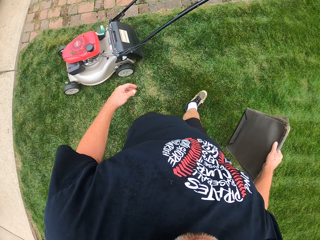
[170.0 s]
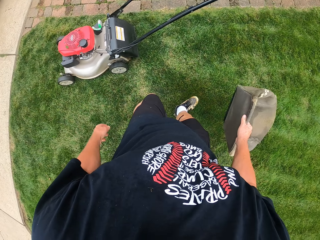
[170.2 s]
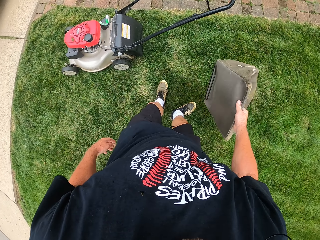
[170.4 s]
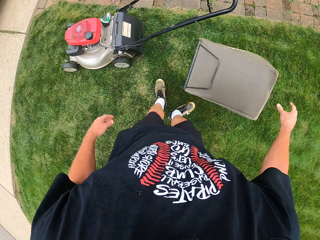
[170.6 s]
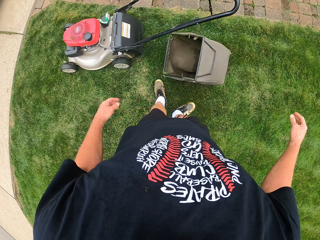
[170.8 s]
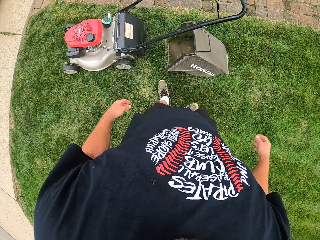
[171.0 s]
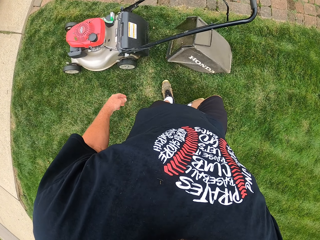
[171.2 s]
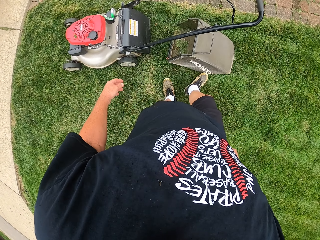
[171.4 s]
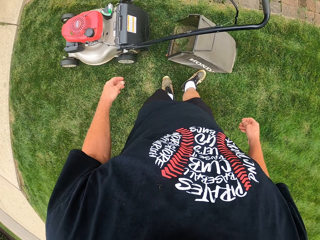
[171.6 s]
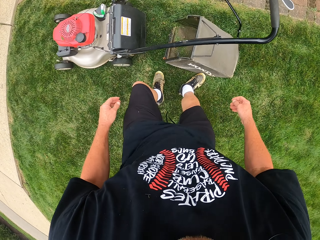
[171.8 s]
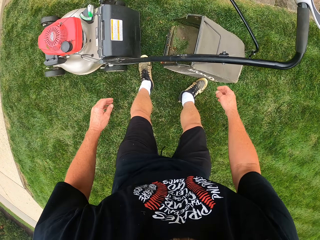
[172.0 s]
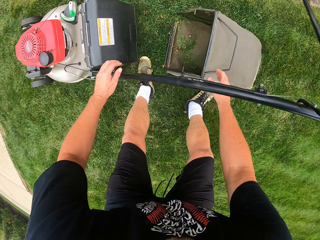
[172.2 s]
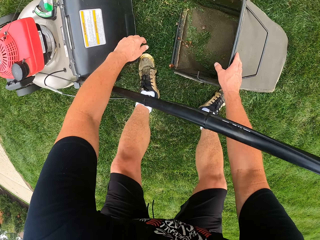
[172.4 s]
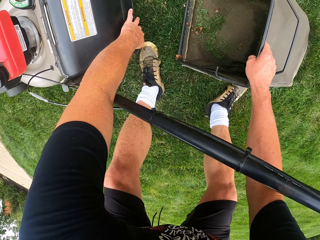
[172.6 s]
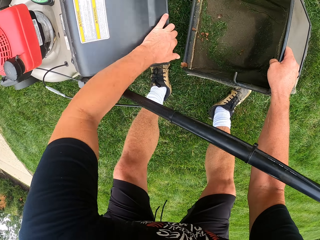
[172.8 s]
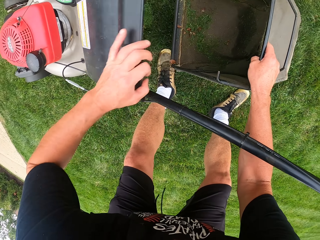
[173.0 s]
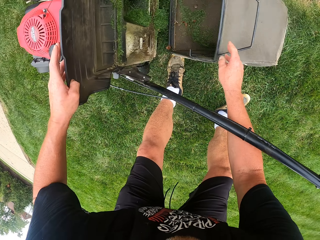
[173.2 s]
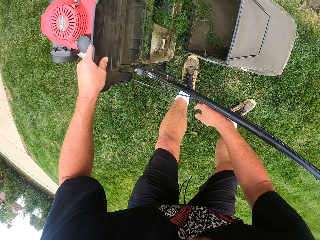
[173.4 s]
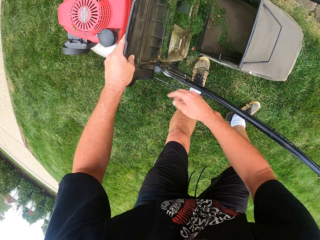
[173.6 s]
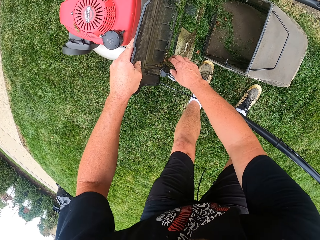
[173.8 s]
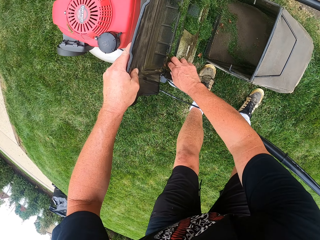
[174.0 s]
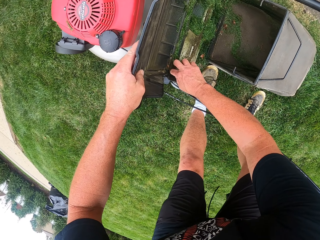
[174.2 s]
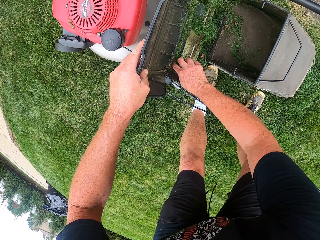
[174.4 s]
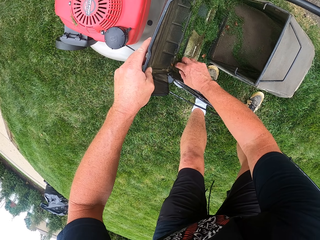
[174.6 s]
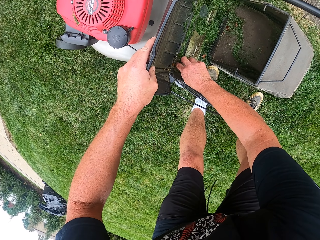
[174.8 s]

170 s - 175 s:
The camera wearer places the grass container or catcher bag on the ground. They throw the catcher bag on the grass. They fix the grass container on the lawn mower.

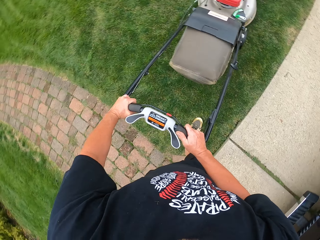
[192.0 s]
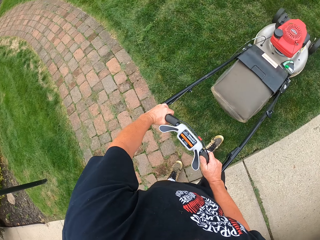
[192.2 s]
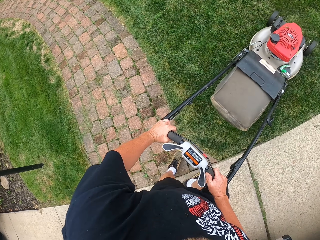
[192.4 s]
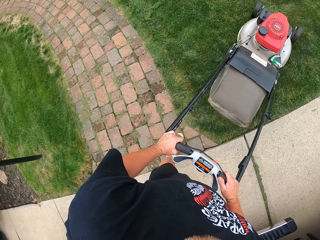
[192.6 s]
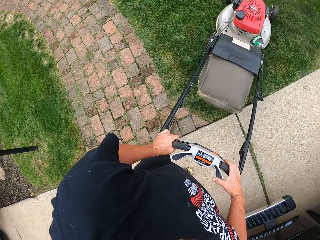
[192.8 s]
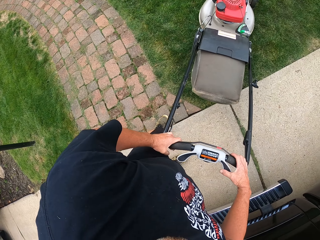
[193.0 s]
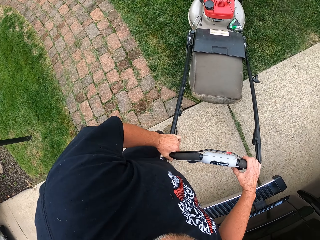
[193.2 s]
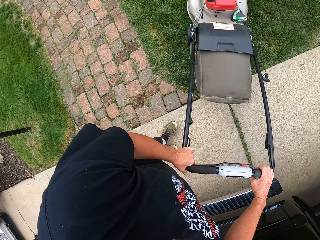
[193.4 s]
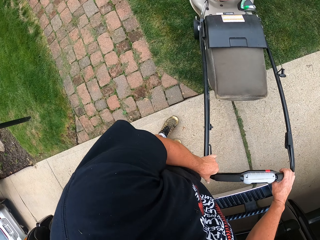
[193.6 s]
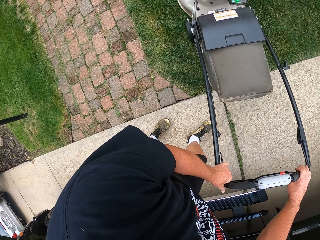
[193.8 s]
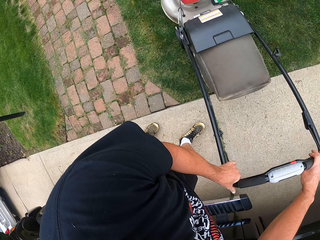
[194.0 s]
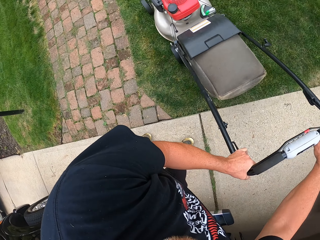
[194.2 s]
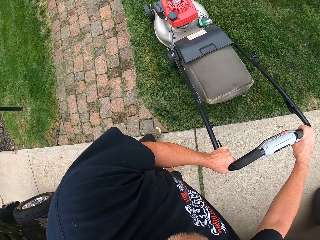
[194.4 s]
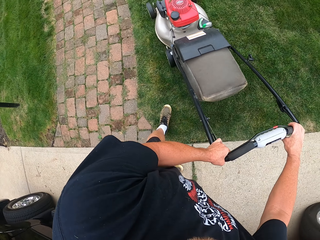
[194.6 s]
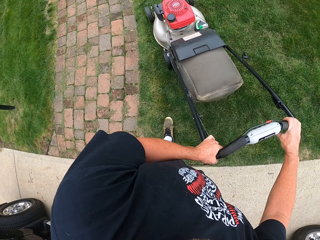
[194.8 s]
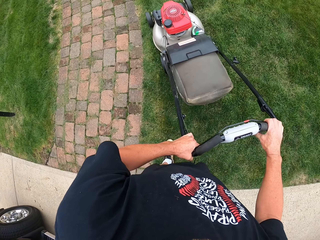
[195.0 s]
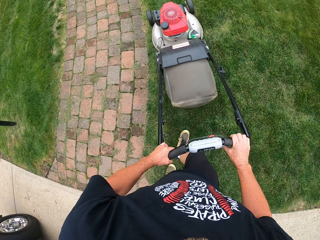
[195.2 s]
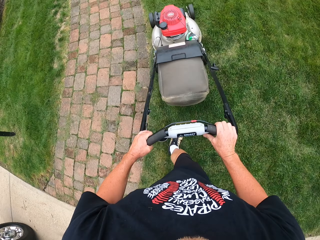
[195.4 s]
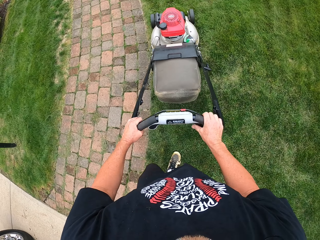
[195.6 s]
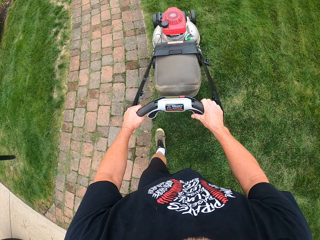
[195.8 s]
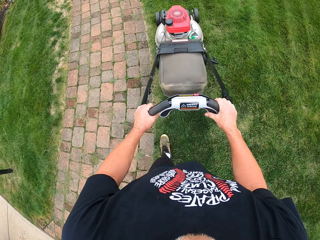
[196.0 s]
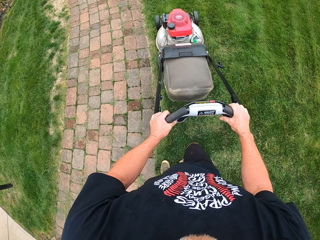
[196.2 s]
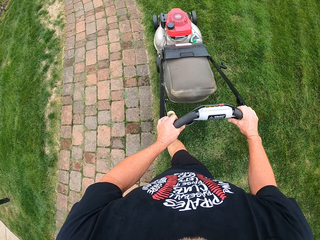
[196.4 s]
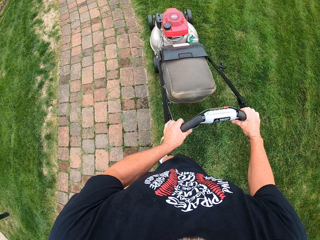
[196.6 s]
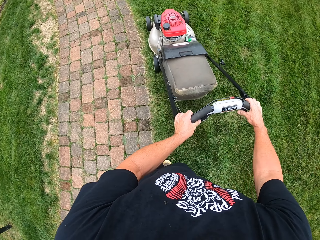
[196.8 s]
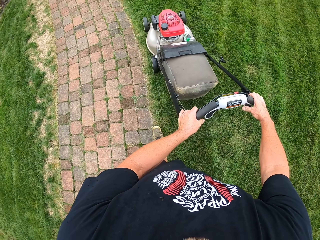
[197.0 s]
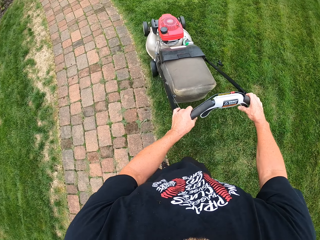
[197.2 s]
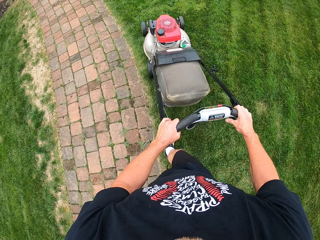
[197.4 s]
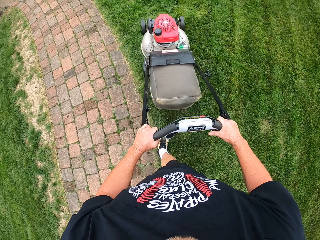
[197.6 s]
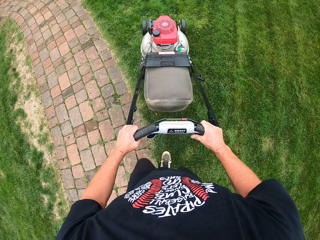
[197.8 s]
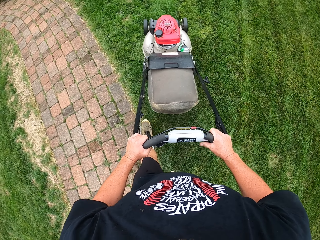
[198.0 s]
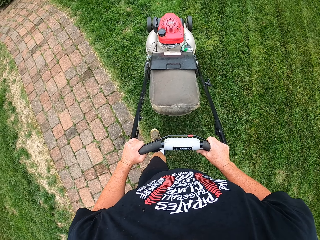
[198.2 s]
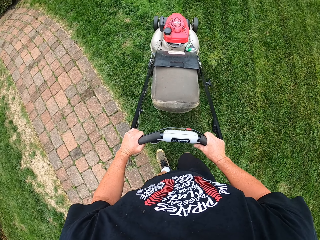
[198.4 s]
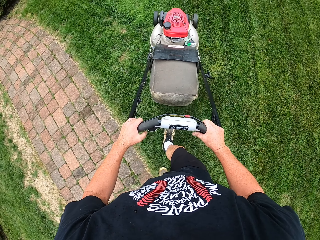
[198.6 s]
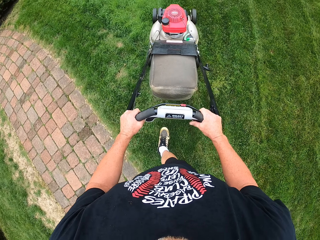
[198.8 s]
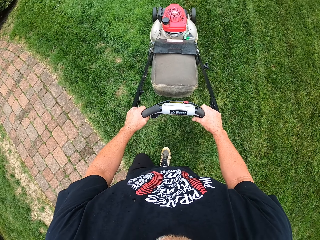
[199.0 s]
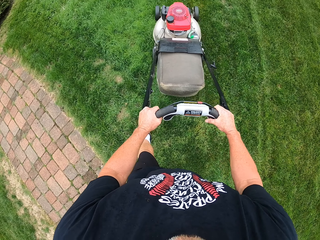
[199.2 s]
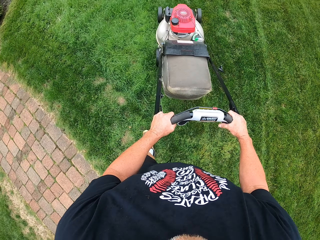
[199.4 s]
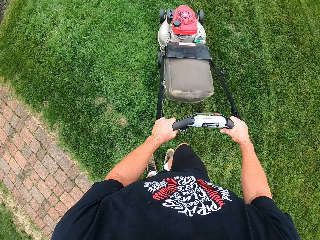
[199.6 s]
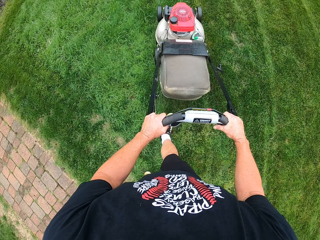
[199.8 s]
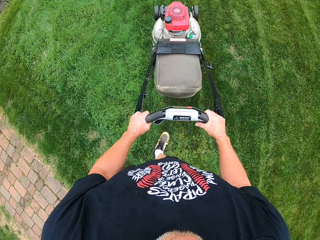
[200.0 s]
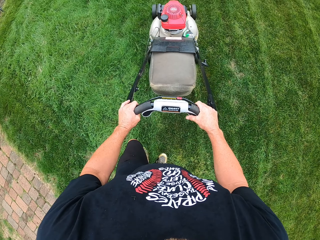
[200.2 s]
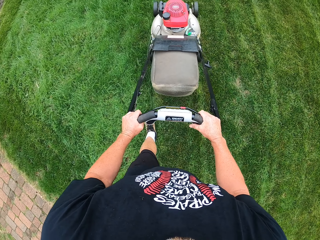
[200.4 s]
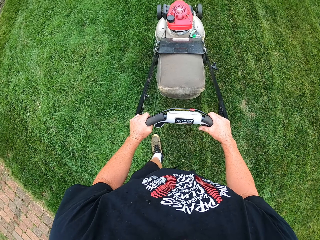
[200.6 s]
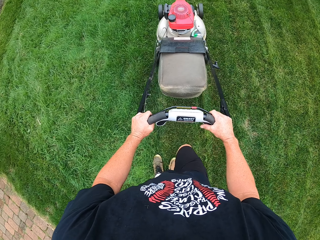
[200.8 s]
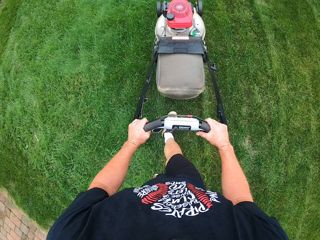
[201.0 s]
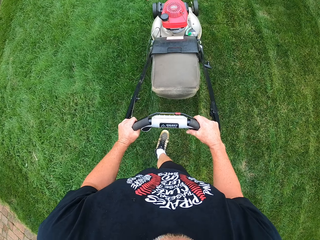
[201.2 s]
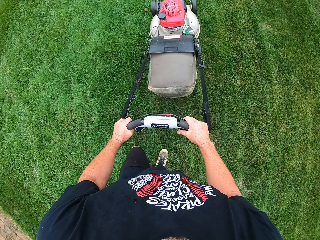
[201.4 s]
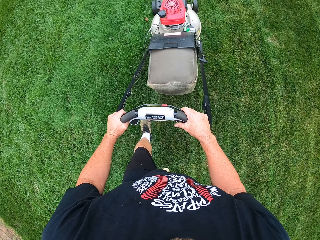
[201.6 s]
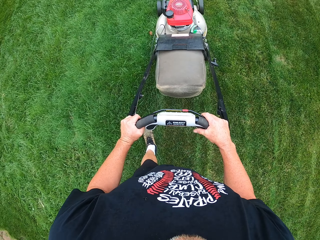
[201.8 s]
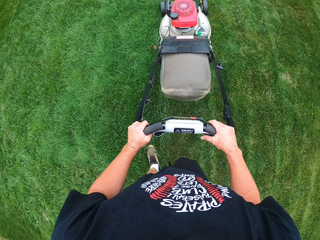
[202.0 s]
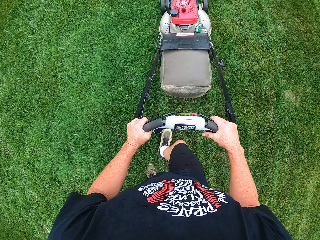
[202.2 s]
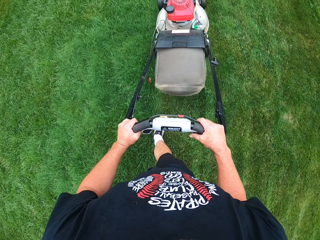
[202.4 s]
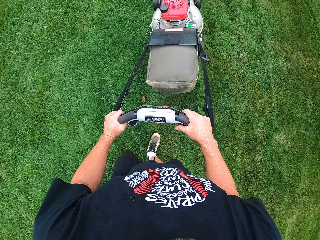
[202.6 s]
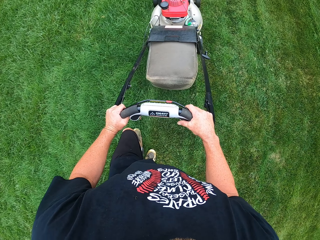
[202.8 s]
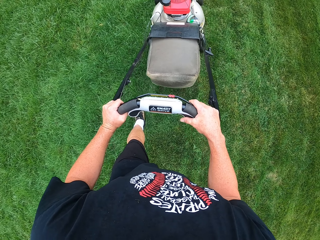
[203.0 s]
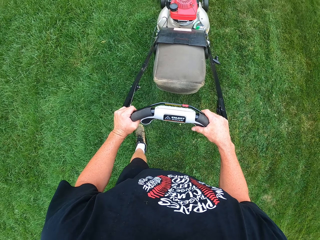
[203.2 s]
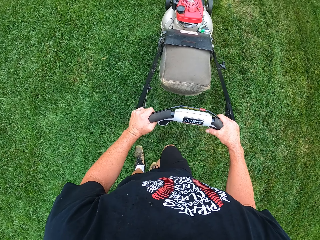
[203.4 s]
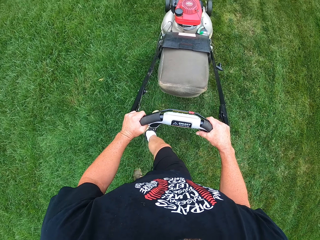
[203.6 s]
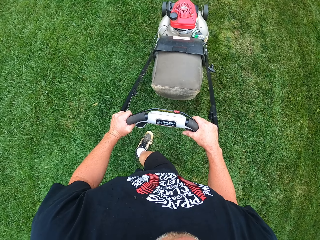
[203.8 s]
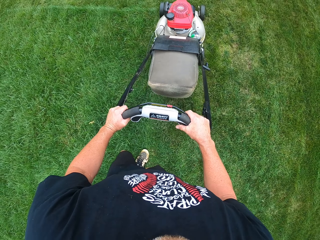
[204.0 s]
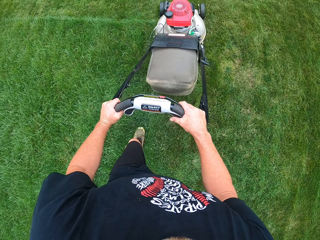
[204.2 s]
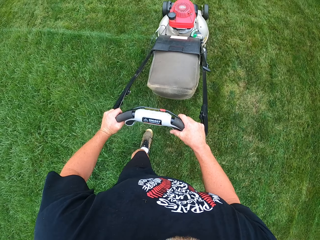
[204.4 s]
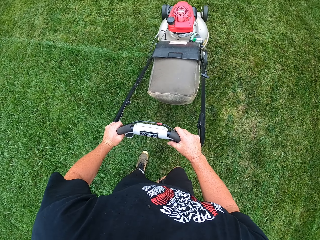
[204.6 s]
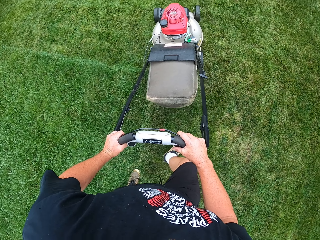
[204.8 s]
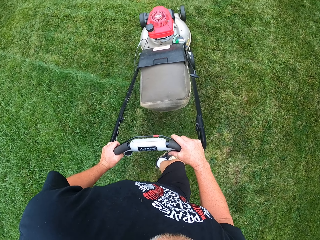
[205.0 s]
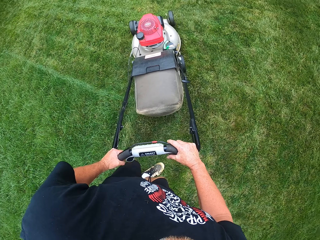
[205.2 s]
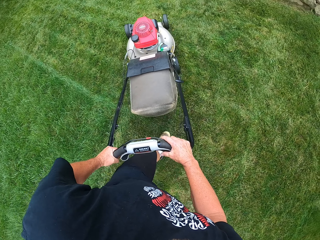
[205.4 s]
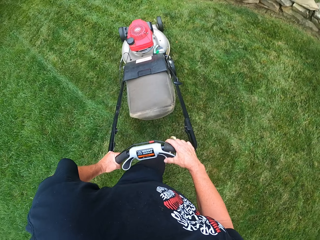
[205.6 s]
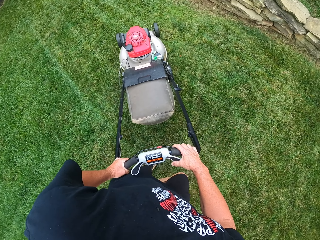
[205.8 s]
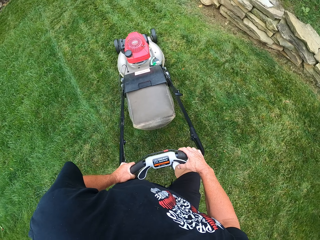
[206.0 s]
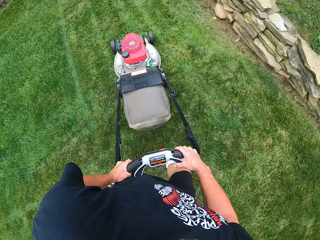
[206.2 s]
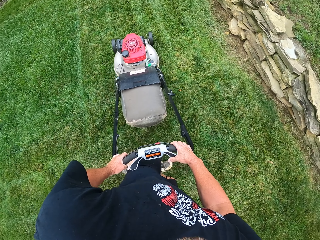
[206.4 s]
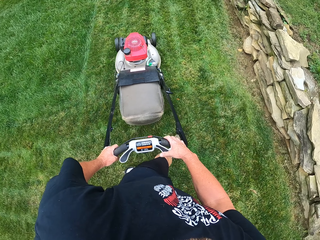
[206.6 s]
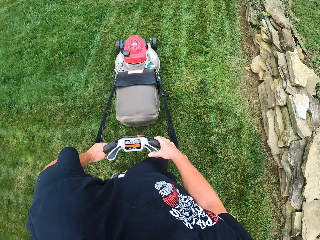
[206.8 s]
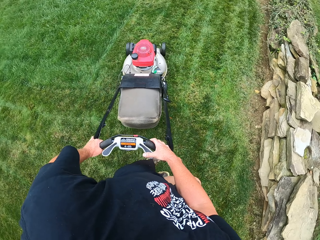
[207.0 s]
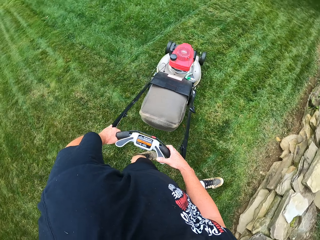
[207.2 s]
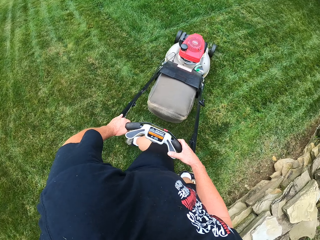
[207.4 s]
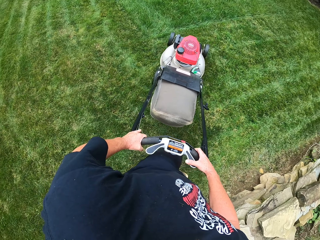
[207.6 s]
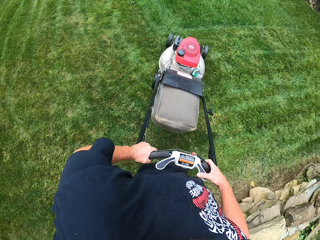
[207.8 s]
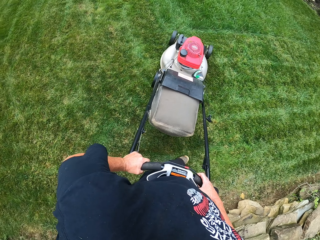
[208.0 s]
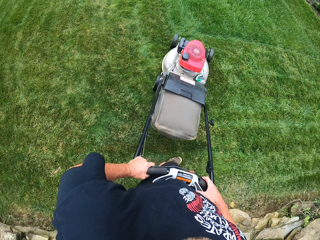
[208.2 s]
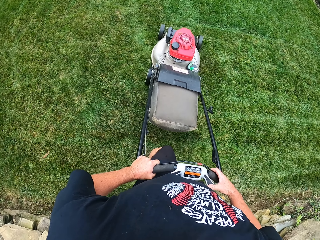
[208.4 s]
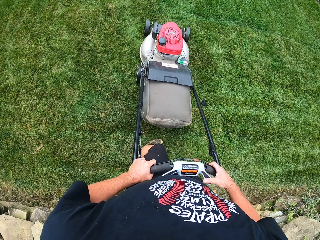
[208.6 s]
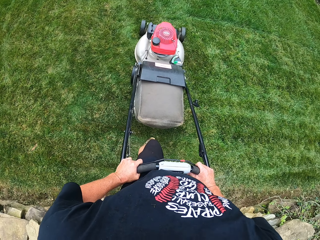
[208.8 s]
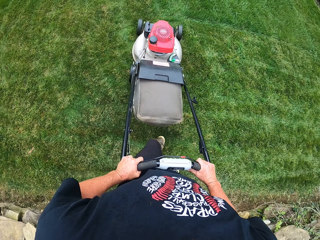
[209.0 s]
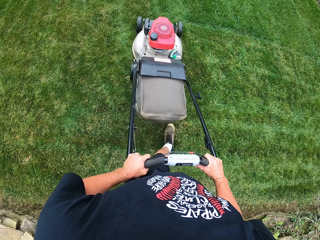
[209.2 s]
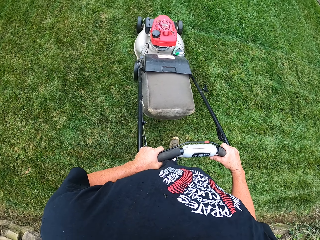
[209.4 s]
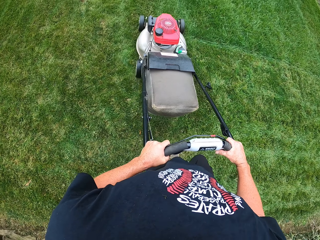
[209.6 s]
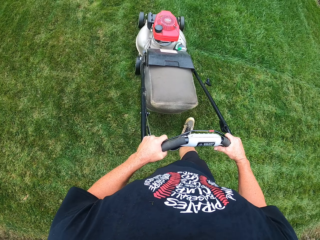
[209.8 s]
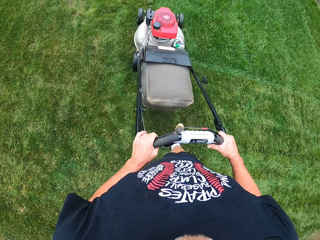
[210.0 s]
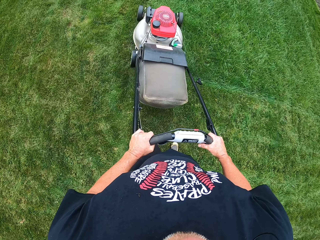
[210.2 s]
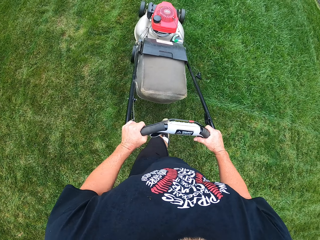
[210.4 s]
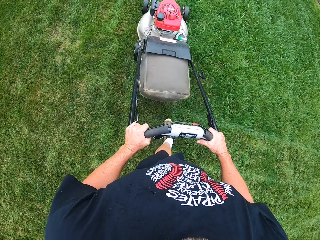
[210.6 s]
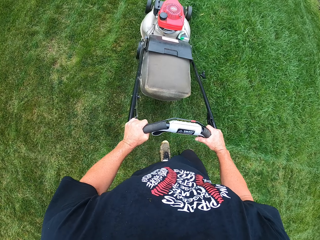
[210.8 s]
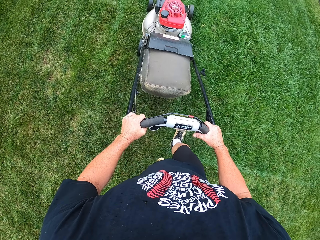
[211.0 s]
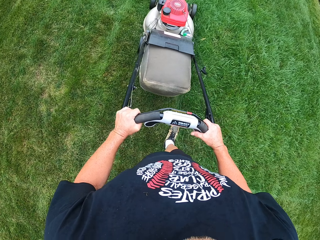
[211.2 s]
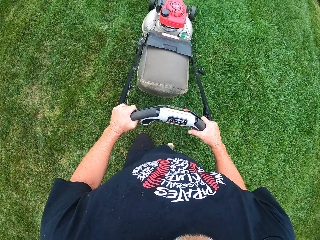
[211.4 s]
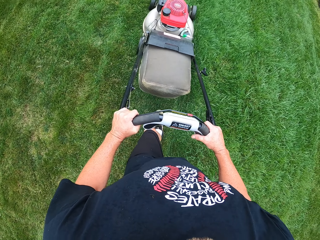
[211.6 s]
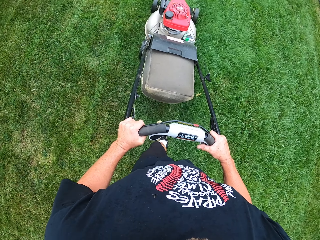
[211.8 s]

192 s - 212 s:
The camera wearer turns around with the lawn mower. They cut grass with the lawn mower. They turn around with the lawn mower. They cut grass with the lawn mower.
